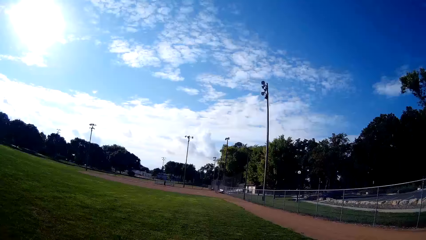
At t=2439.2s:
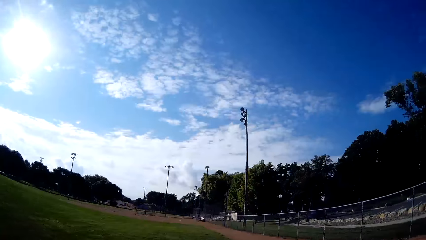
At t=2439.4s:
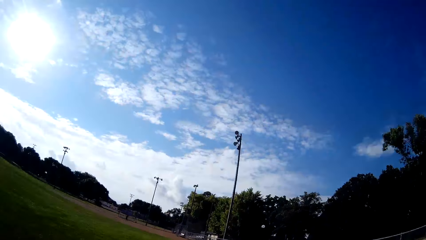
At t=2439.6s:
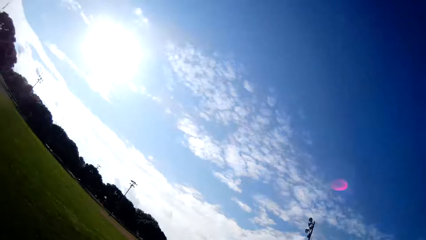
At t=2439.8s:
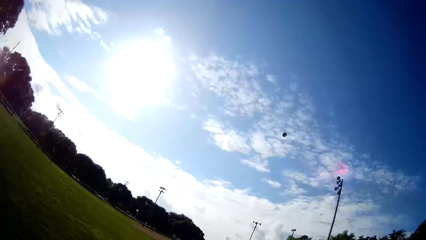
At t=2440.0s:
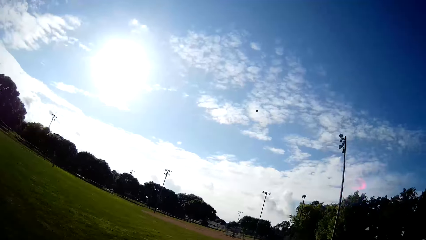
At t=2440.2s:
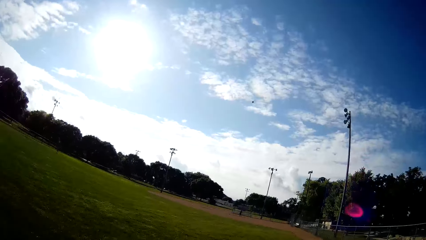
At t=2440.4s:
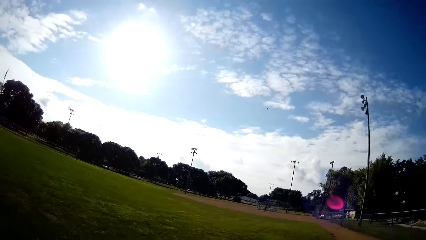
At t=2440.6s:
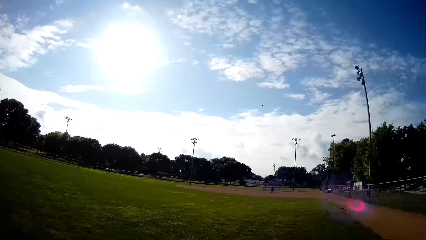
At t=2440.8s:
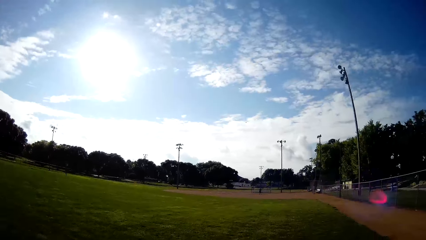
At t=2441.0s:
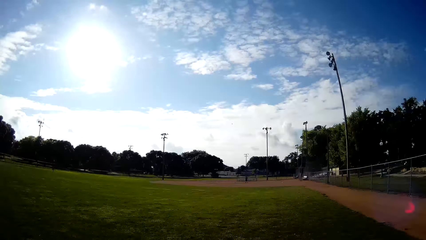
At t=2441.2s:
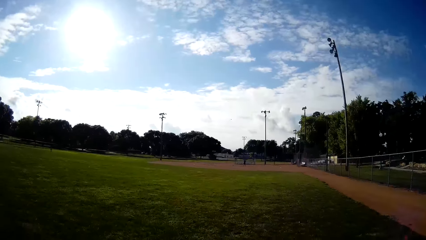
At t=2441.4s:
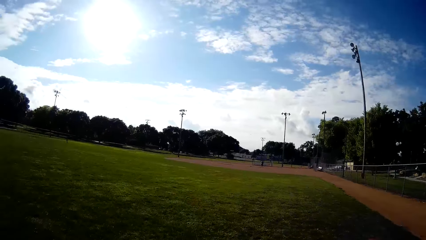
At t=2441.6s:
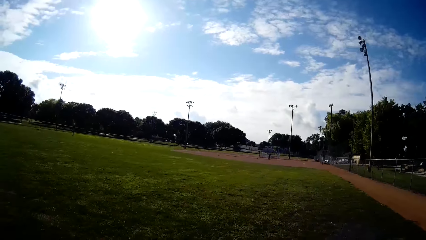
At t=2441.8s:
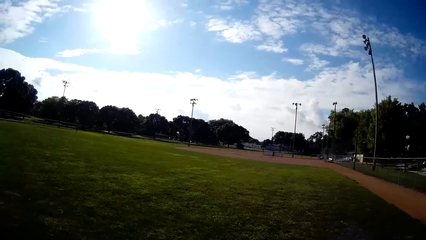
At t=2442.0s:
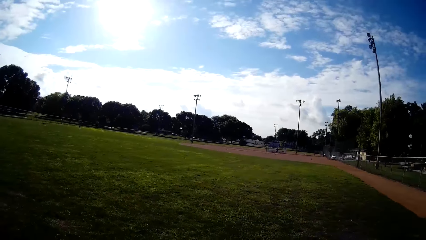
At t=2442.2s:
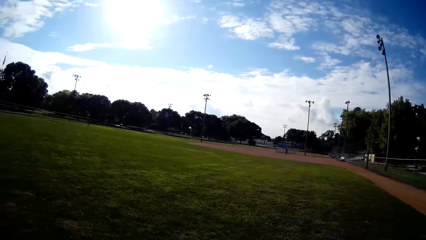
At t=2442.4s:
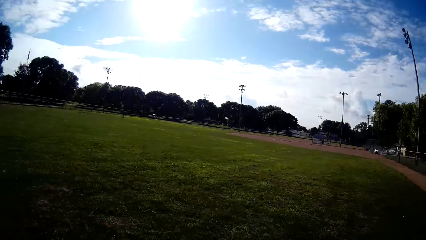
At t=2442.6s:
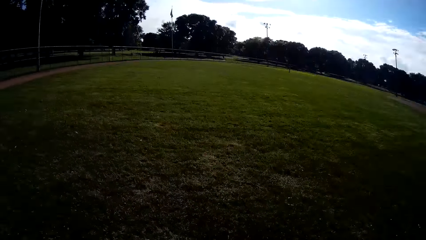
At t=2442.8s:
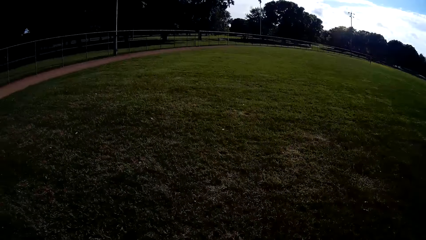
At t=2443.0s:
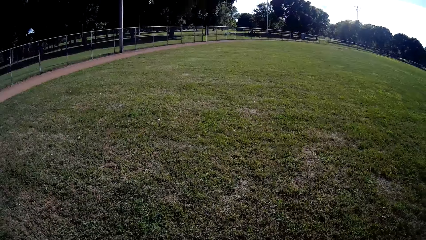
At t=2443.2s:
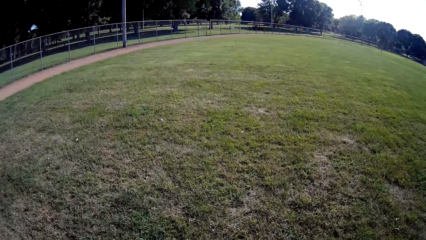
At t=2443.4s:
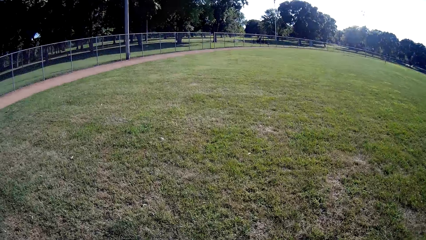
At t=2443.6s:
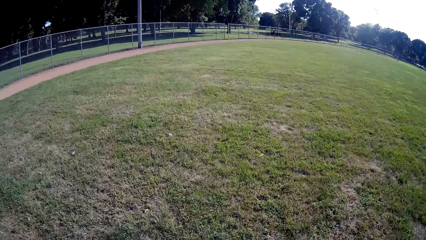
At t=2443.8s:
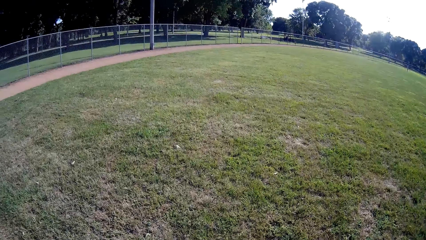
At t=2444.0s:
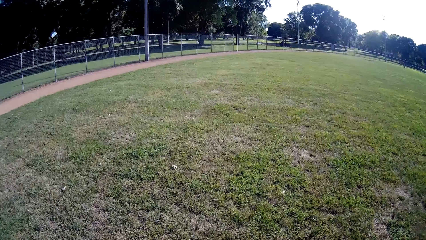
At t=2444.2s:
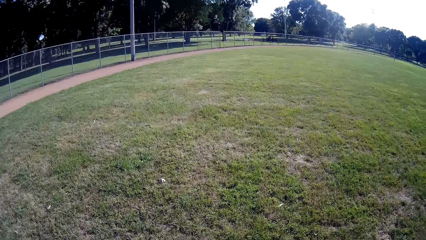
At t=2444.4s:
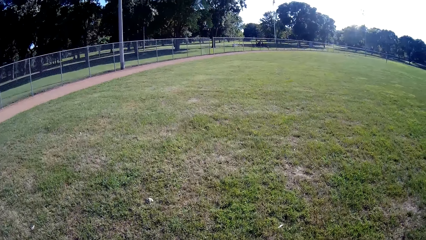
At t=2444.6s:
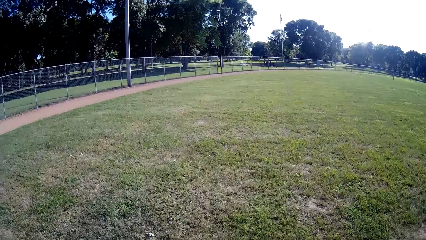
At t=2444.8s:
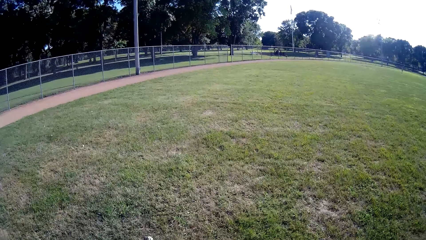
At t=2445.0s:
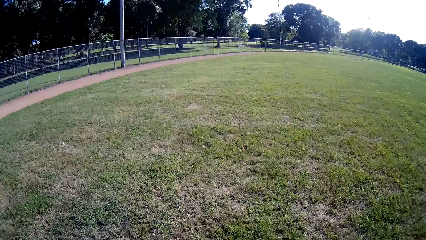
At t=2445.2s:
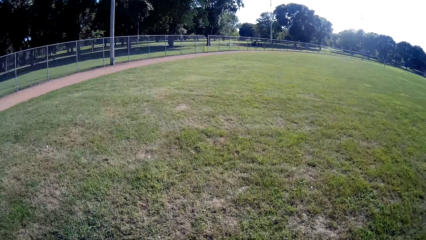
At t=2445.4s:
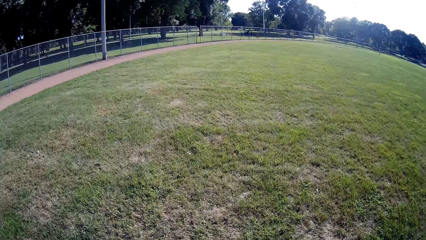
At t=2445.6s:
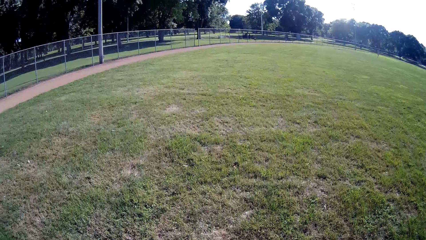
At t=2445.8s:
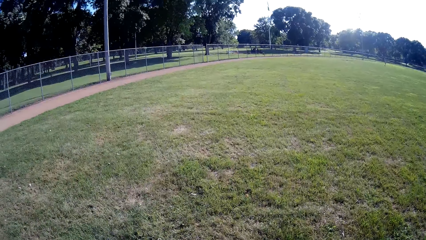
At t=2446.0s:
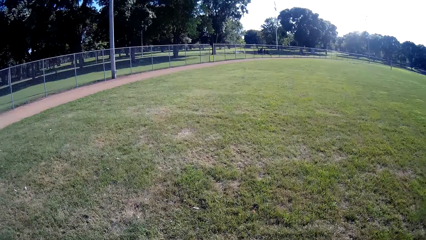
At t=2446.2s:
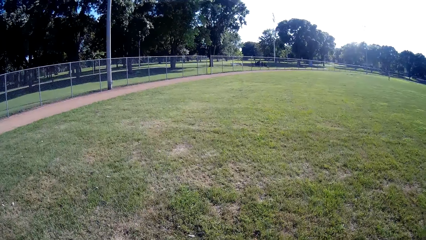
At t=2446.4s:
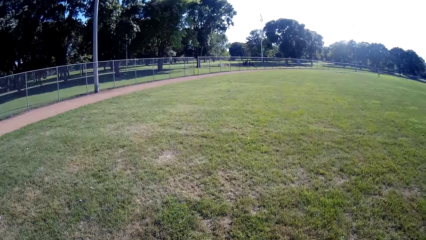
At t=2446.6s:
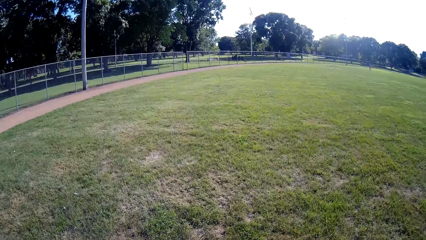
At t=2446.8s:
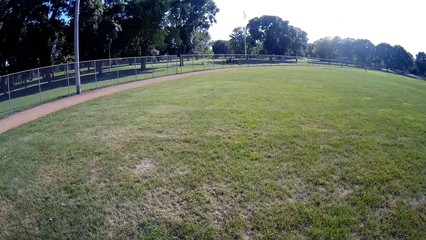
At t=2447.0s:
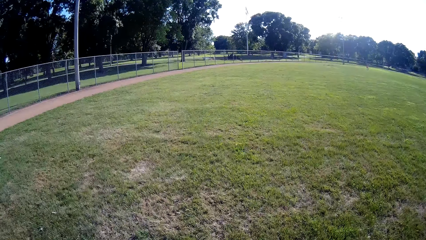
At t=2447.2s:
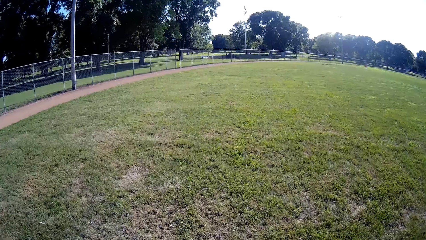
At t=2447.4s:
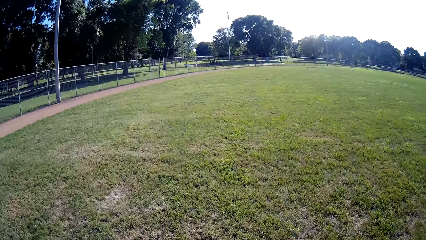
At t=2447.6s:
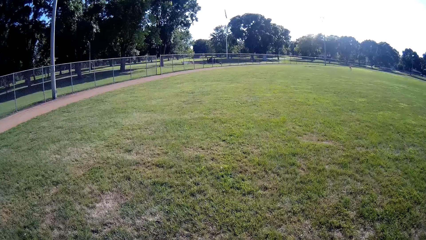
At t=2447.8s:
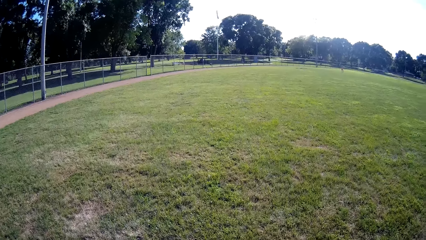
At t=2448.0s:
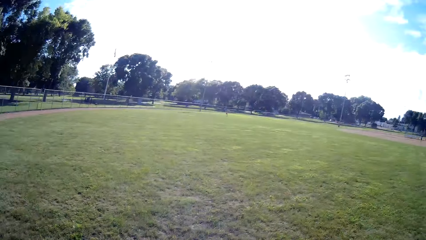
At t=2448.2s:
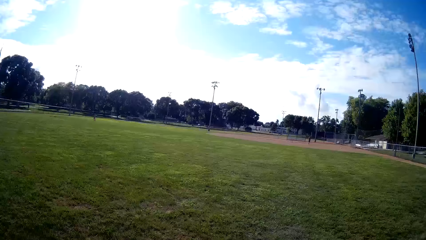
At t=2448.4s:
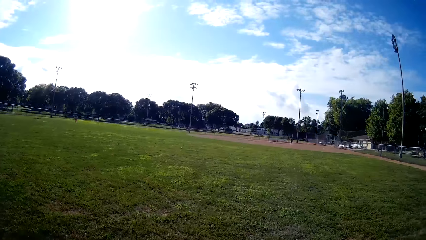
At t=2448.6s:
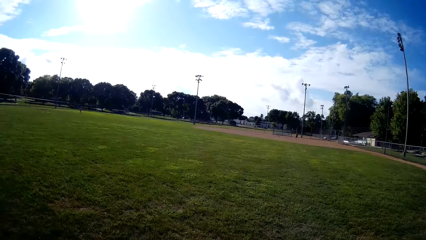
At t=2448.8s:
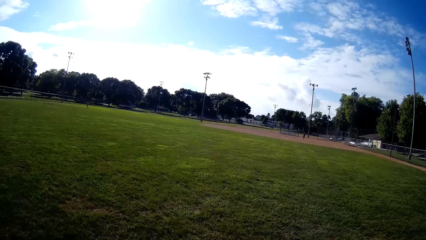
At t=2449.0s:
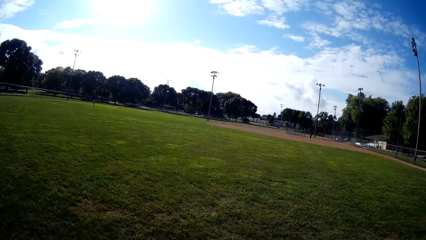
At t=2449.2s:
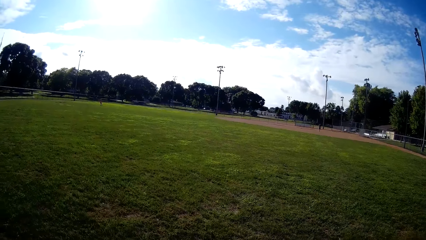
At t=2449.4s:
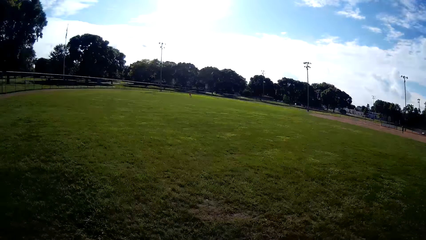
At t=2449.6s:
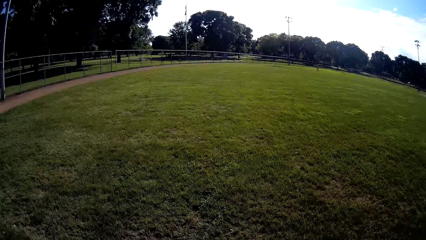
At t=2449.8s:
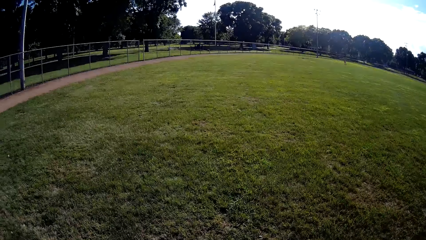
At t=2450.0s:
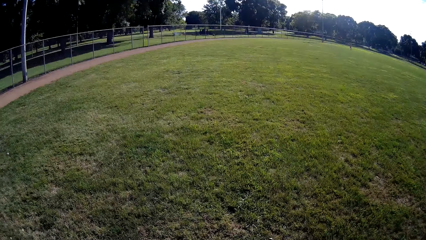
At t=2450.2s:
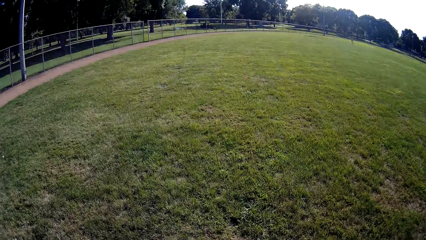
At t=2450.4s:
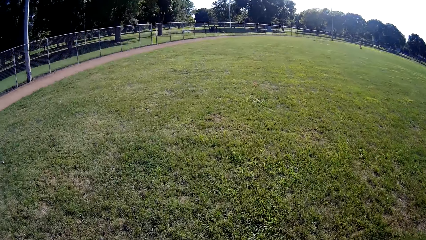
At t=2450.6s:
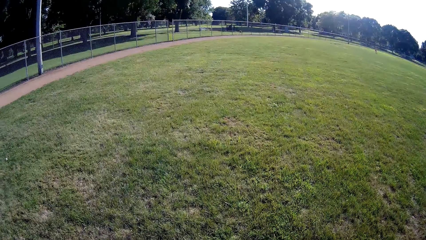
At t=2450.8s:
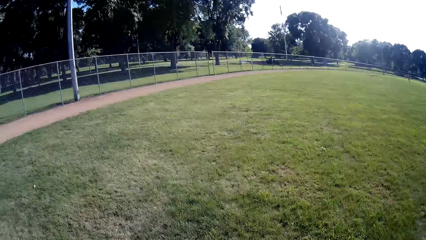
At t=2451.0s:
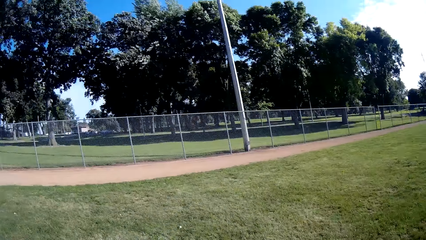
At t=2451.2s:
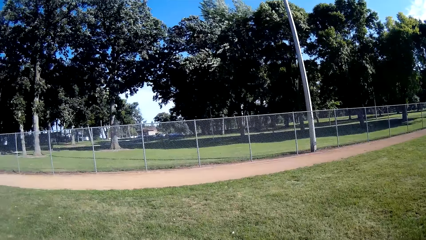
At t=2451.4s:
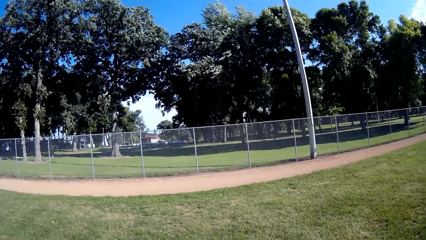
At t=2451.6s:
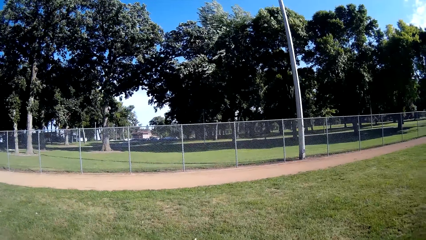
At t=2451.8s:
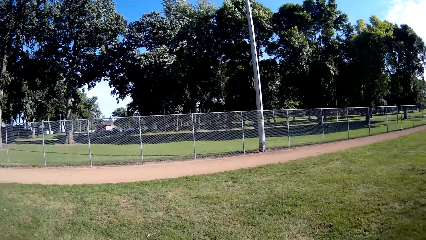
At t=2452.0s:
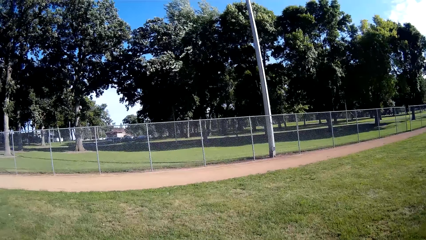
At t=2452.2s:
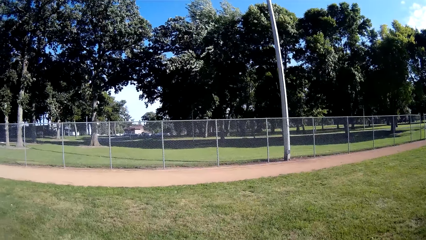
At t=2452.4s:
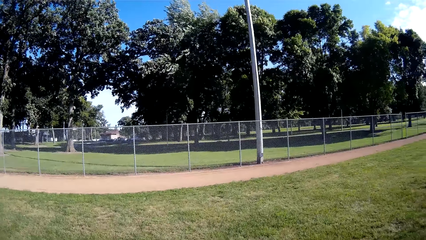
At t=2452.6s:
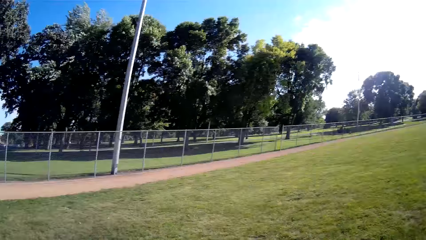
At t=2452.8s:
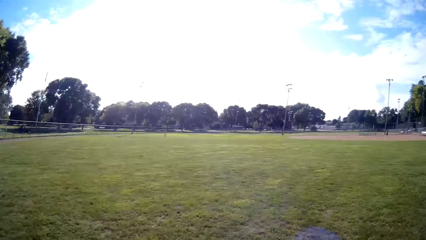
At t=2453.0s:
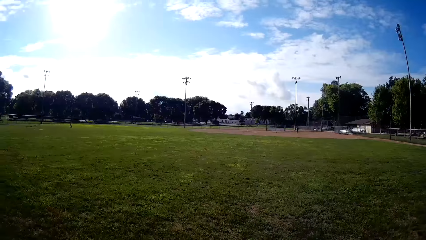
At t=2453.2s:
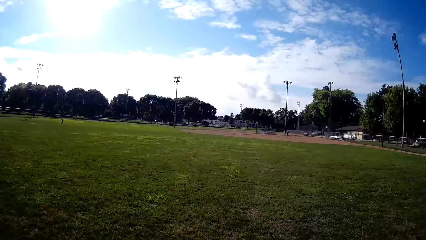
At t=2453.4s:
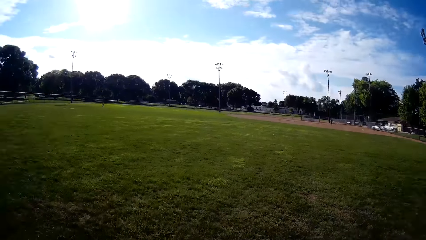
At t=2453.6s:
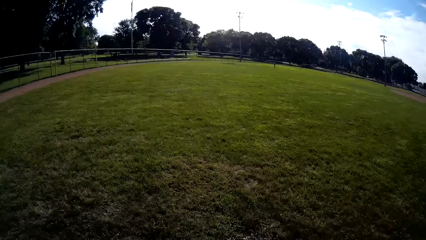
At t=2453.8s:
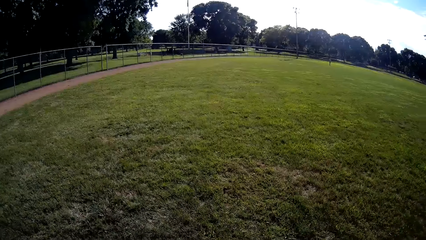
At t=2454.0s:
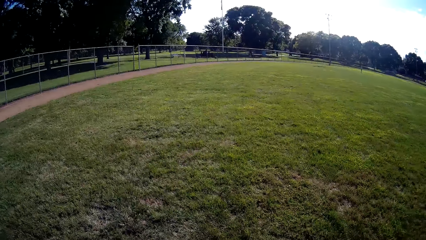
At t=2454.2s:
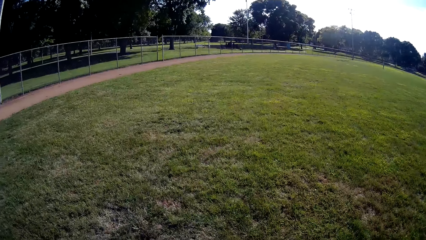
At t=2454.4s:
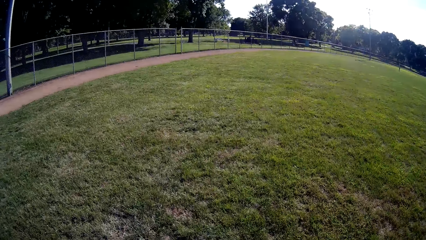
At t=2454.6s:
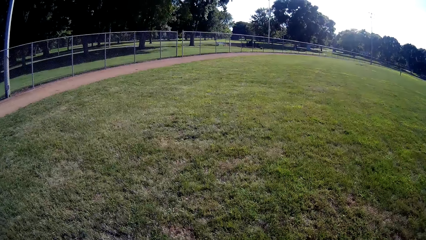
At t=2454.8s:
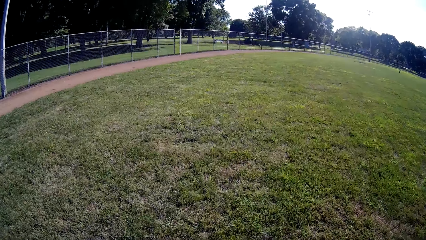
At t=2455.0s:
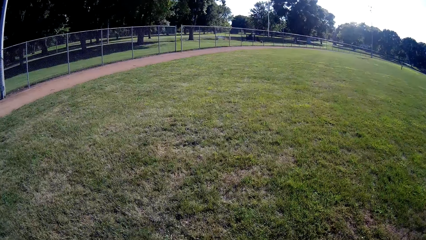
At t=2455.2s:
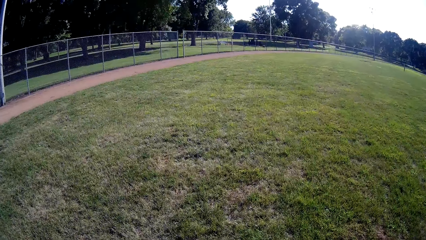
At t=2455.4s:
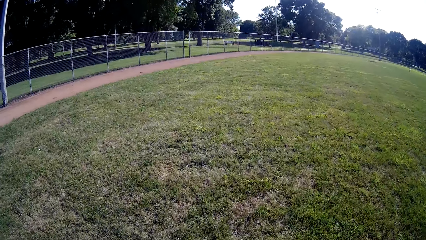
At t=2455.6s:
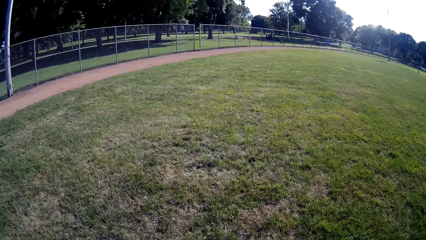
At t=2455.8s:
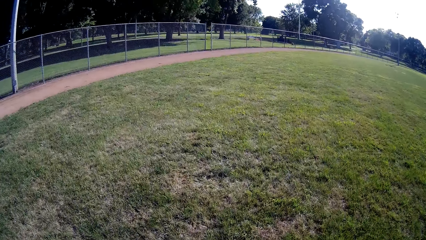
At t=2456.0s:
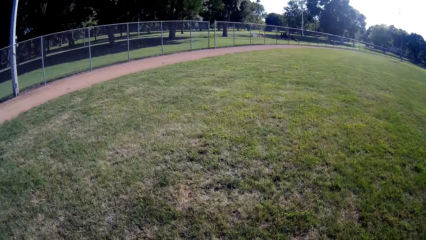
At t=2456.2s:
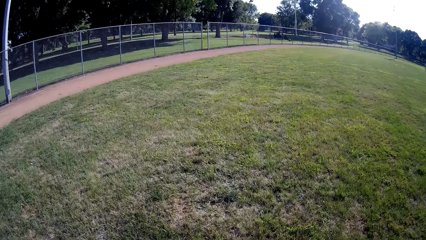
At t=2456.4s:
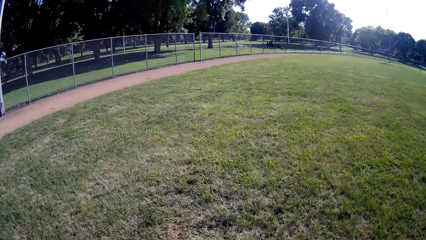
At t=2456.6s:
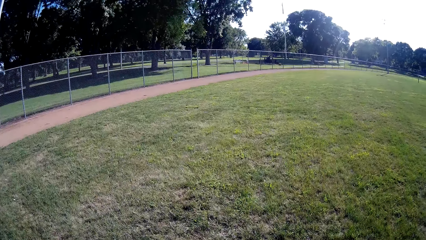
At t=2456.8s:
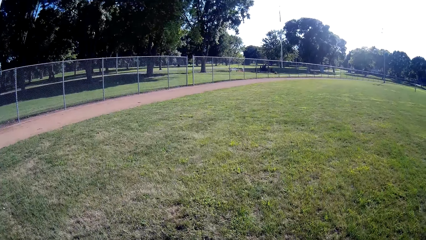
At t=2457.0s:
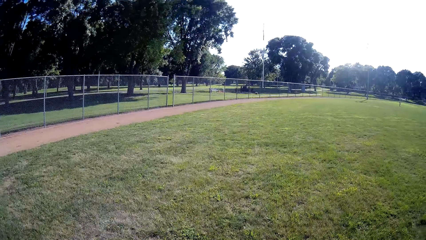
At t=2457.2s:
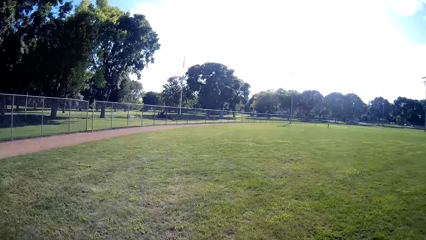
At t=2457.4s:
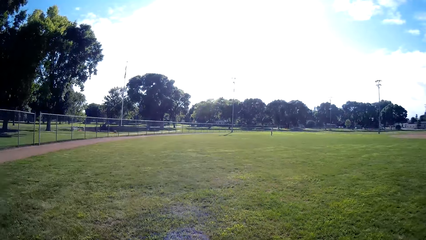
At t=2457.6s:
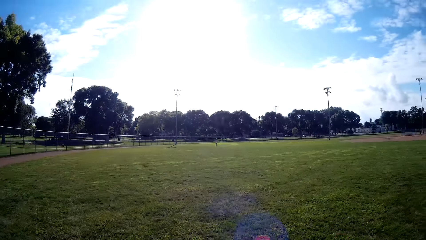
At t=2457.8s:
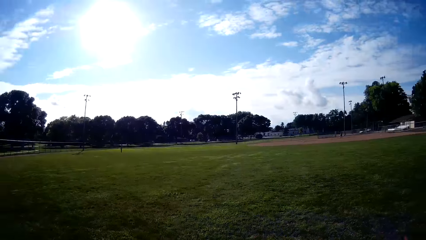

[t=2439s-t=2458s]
The camera wearer throws the baseball to the man. They walk around. They look around.
